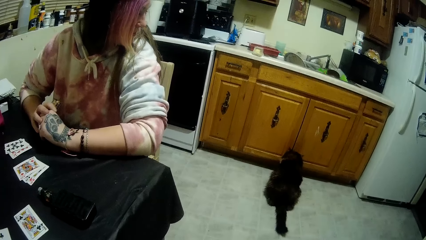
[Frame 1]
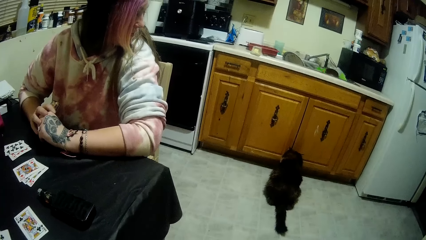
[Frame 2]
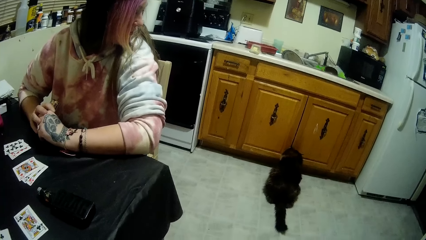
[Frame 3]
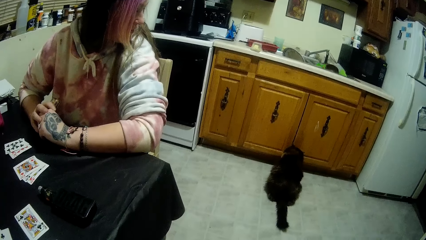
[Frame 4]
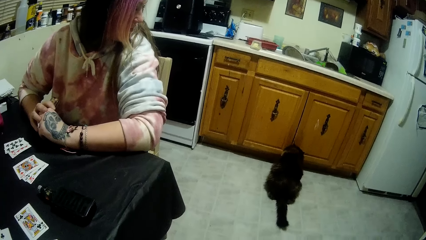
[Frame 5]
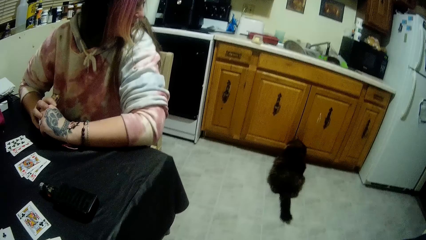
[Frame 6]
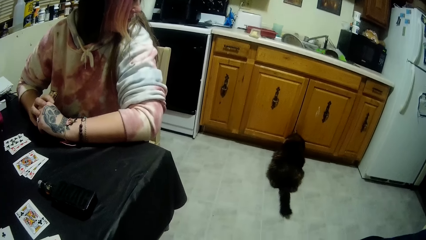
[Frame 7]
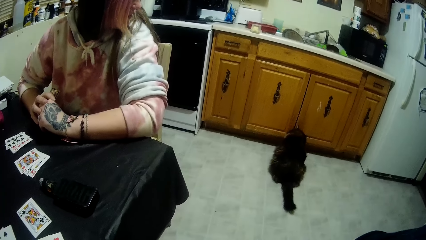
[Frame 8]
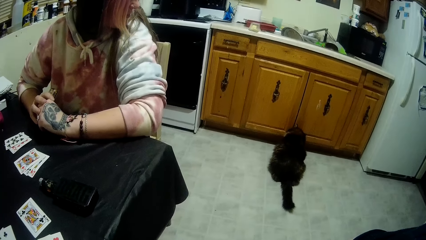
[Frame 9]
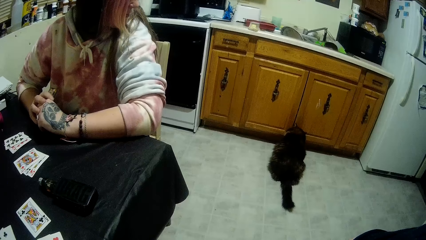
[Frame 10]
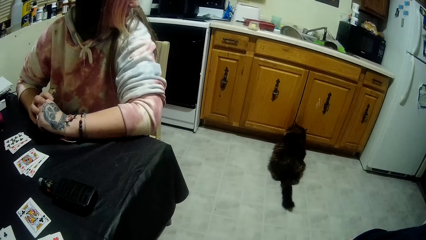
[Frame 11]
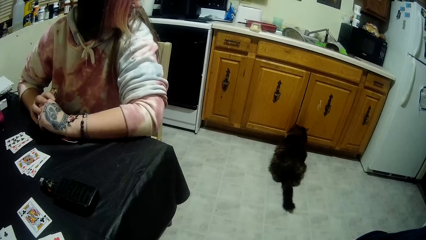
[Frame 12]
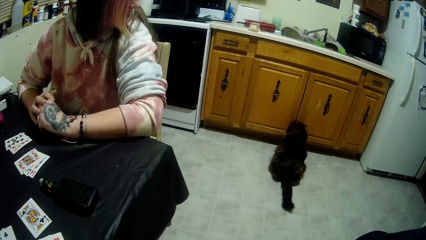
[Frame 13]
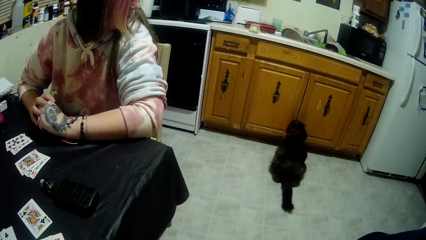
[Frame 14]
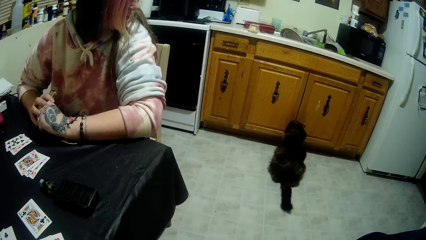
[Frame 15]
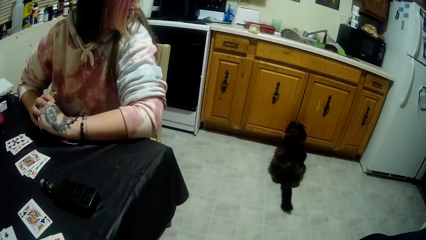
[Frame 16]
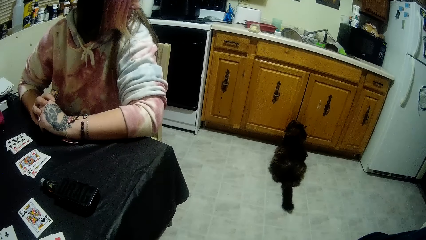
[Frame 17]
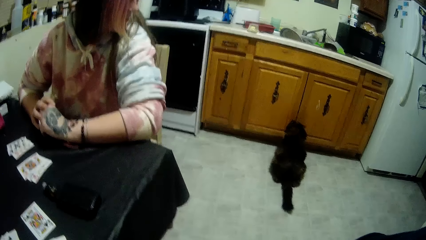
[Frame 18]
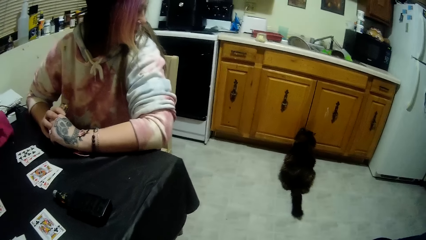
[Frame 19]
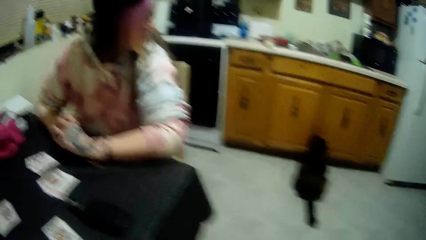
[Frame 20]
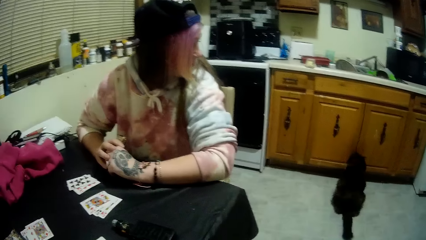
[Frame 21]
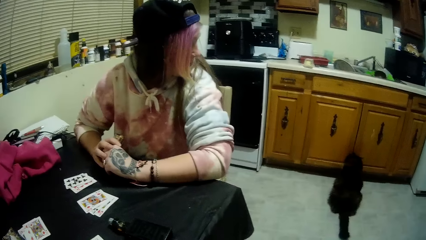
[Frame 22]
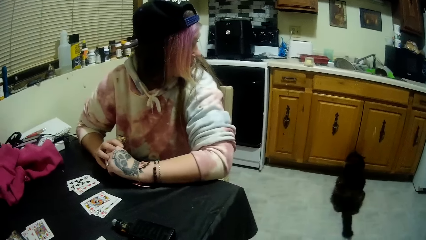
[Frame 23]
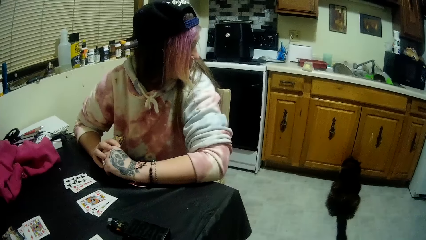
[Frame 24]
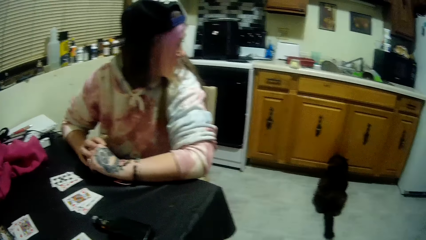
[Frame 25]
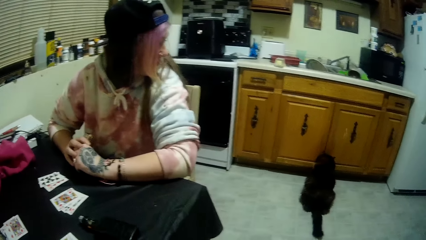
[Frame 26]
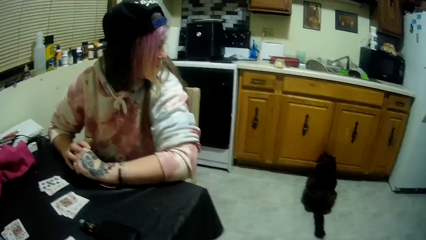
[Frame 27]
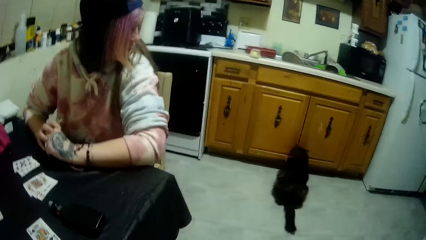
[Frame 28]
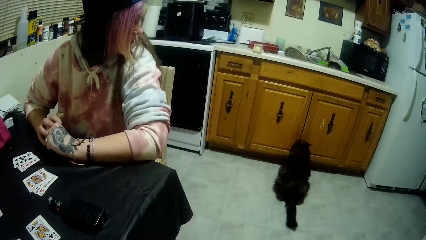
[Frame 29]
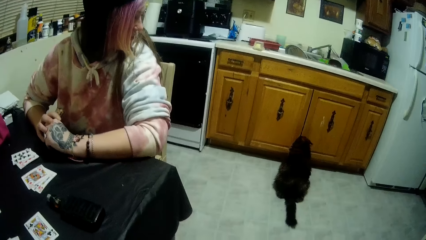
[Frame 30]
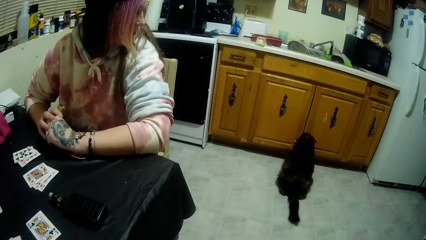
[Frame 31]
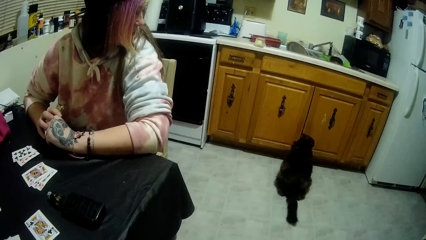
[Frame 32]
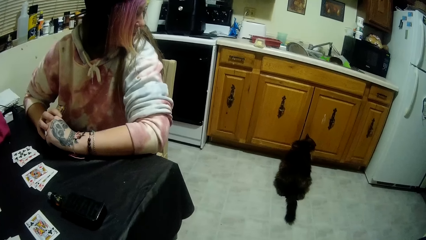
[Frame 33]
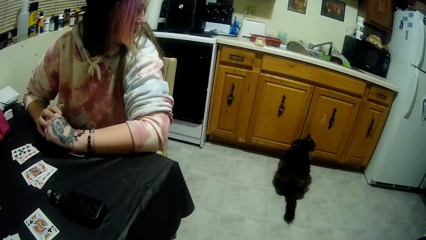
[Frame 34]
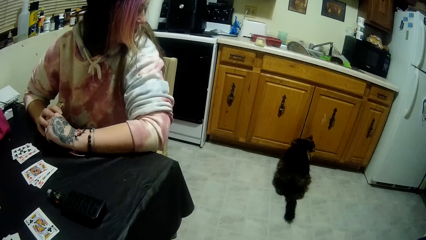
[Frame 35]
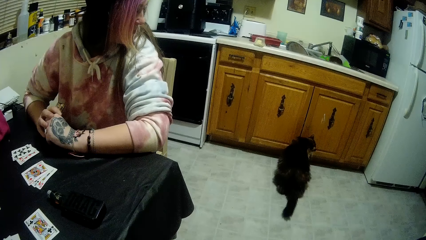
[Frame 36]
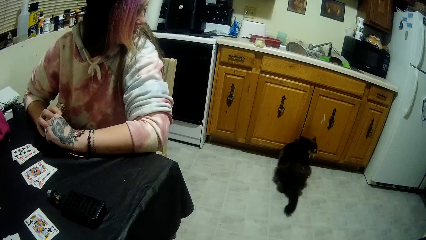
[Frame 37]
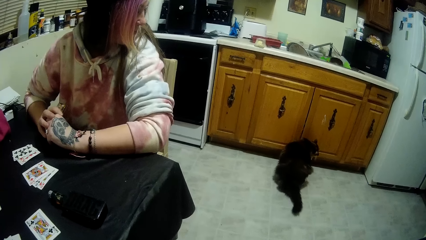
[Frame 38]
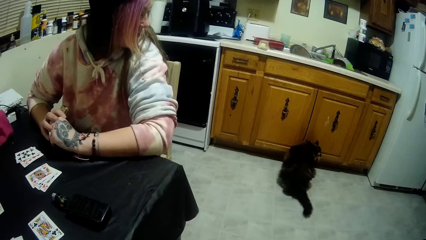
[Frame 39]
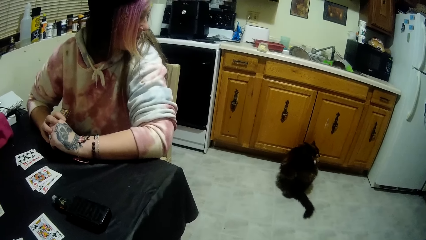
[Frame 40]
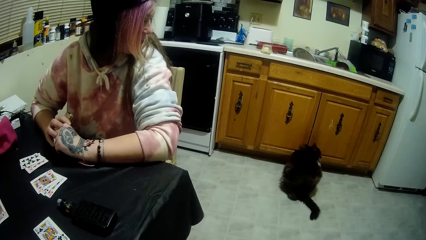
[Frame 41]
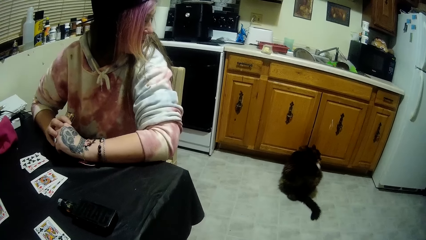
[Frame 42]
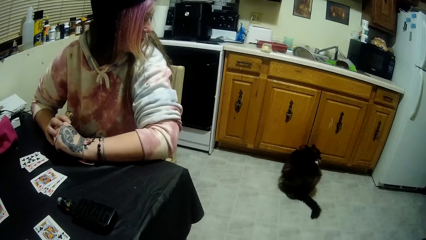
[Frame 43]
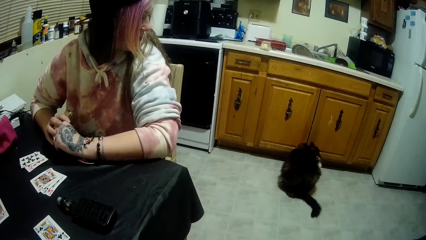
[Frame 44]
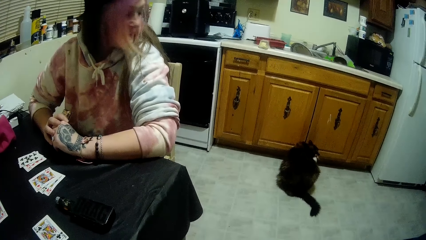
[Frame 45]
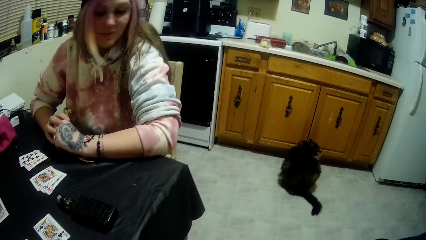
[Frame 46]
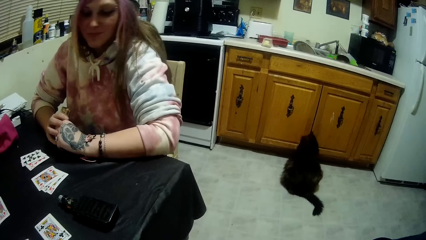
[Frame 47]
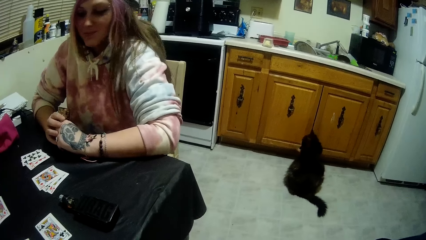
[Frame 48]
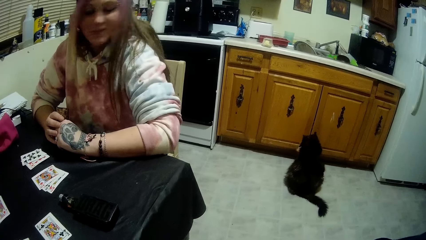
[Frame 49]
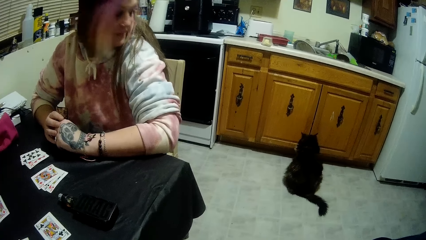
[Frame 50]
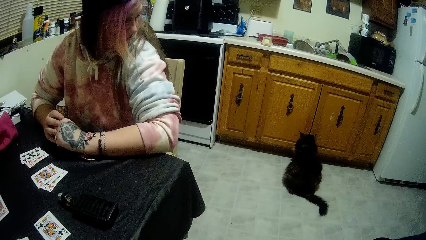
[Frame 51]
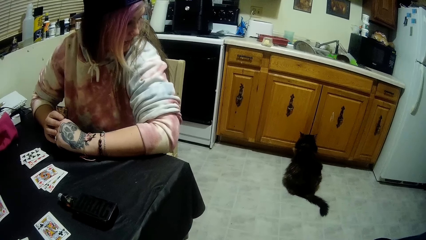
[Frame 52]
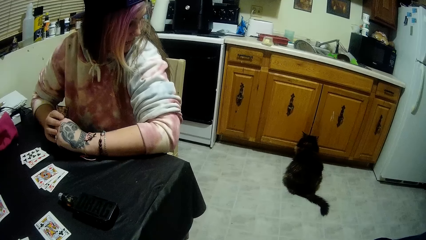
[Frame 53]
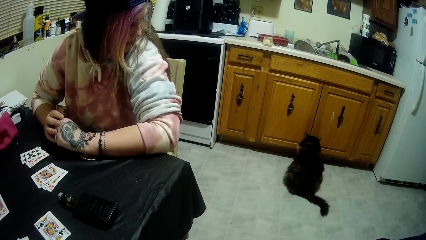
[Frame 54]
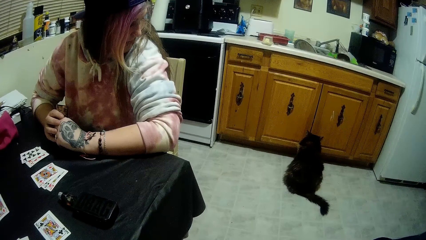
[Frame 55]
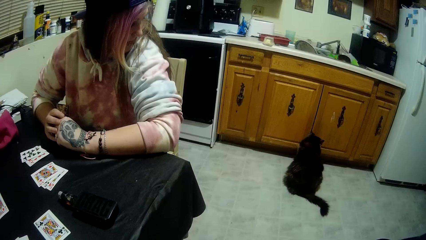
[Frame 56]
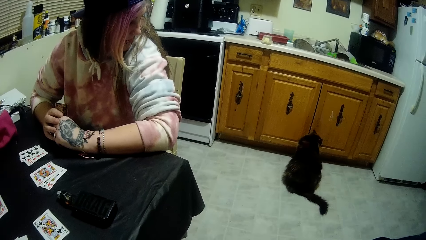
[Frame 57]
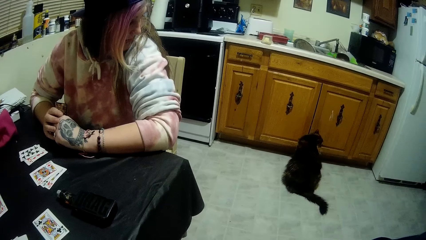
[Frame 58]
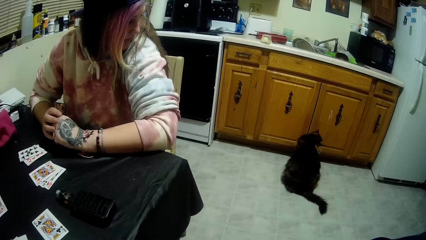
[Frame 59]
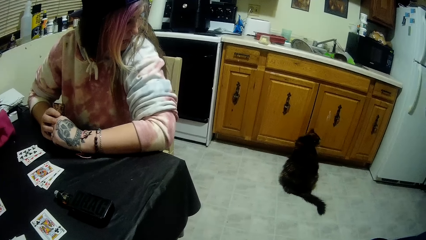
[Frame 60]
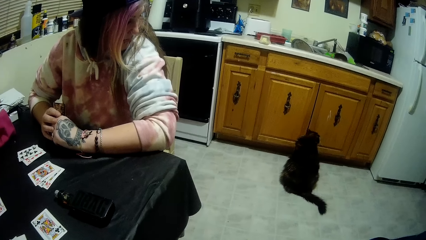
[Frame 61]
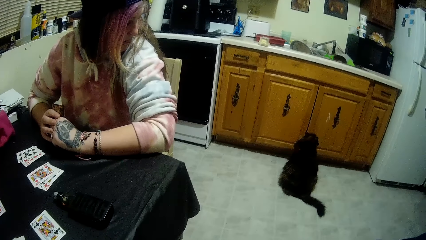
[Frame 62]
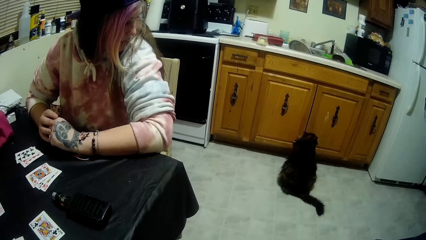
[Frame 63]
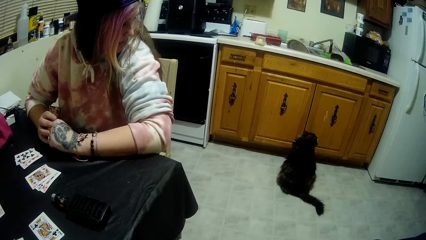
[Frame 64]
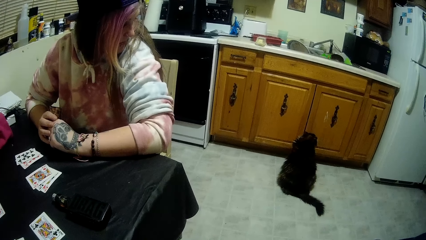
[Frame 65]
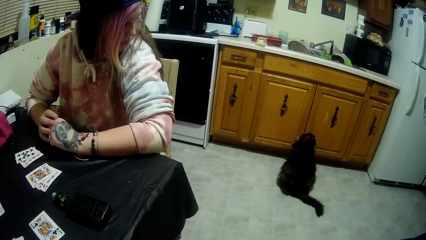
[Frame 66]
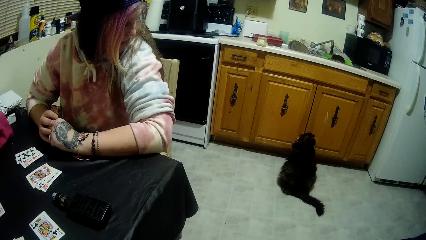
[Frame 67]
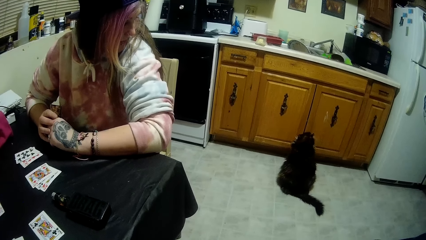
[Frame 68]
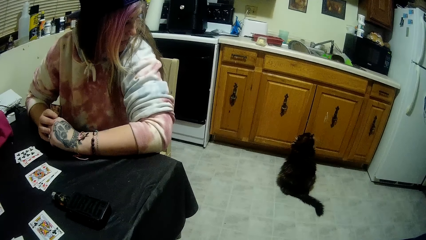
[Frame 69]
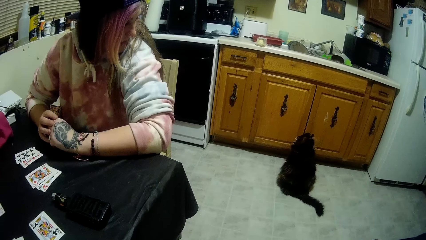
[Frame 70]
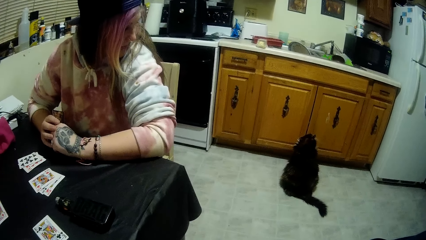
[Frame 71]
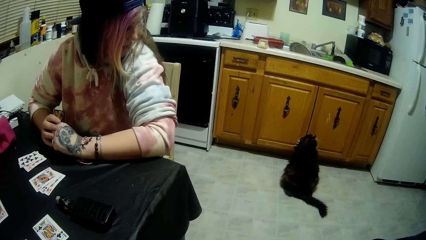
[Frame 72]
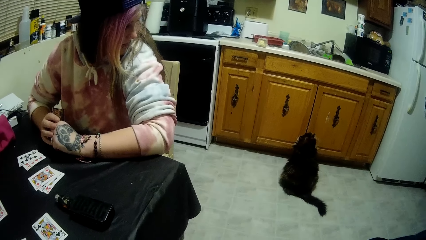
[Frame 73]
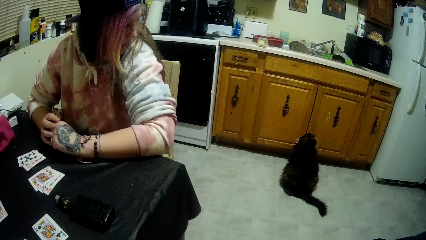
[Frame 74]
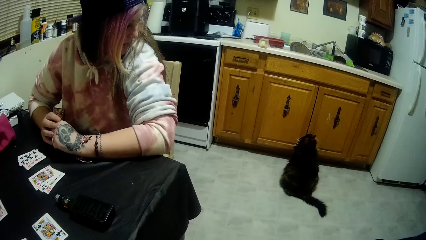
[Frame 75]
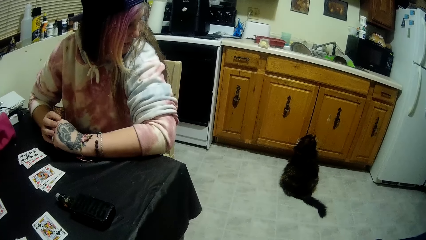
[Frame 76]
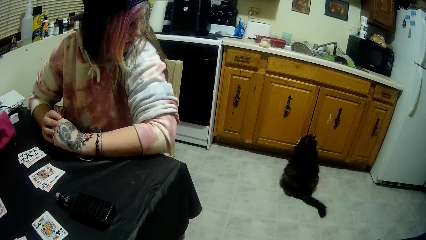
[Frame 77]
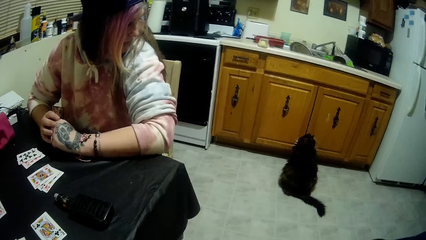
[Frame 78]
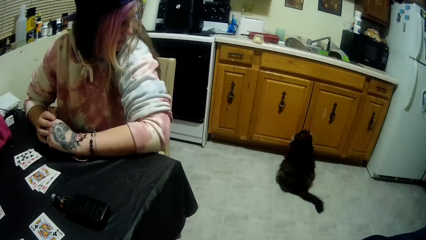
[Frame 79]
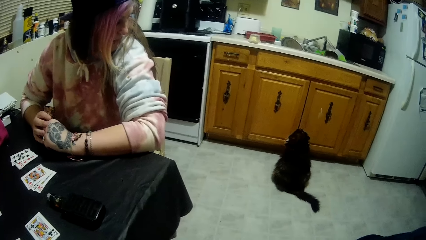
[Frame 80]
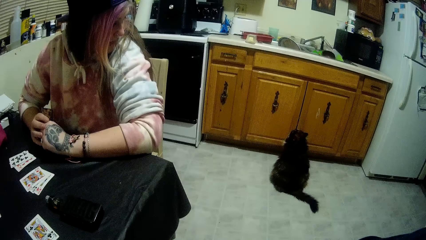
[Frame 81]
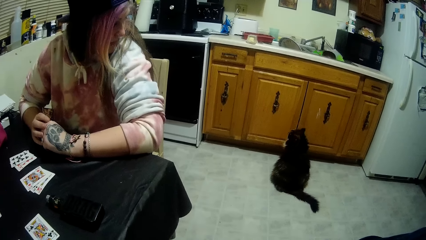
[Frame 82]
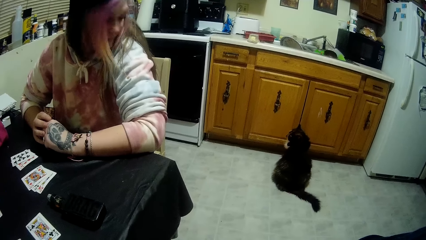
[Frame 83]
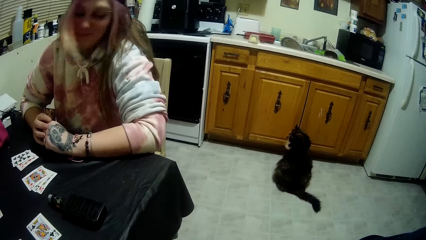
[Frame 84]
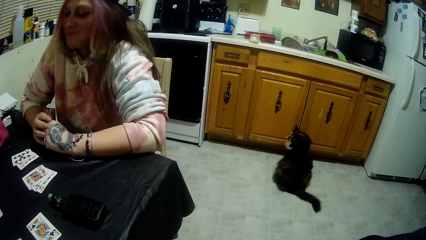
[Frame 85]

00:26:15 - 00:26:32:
A man stares on the cat.
